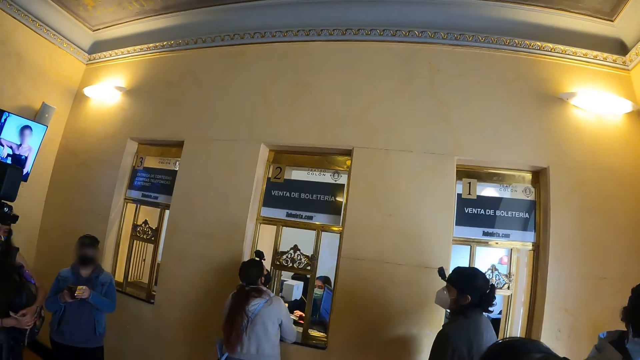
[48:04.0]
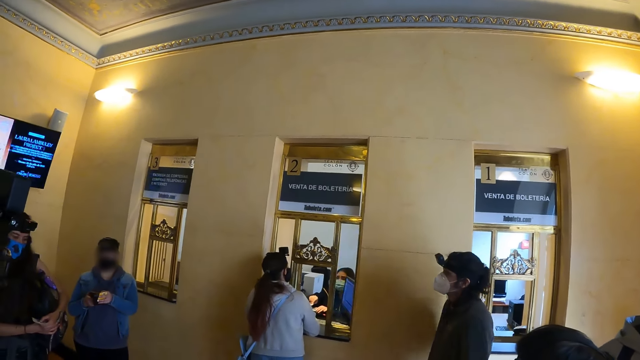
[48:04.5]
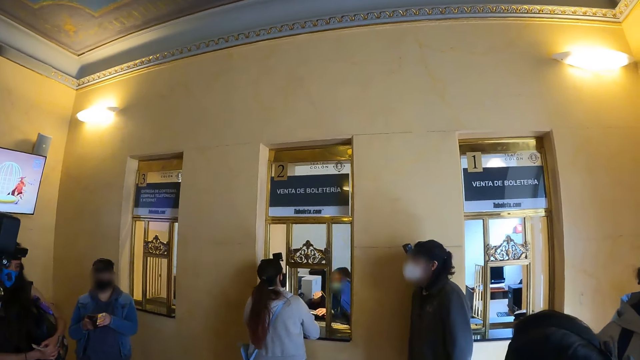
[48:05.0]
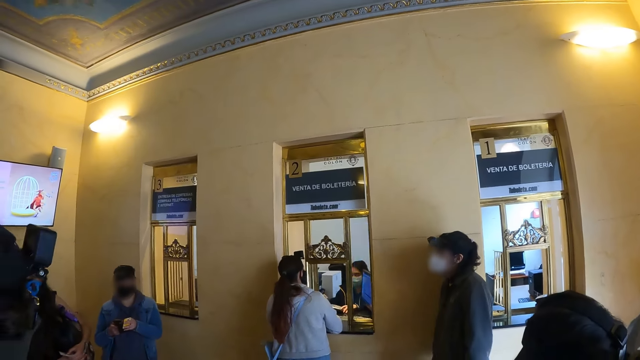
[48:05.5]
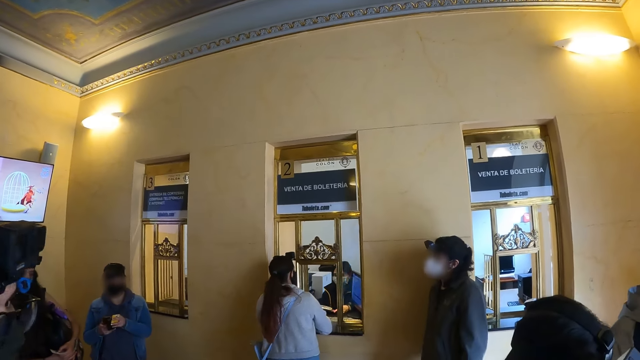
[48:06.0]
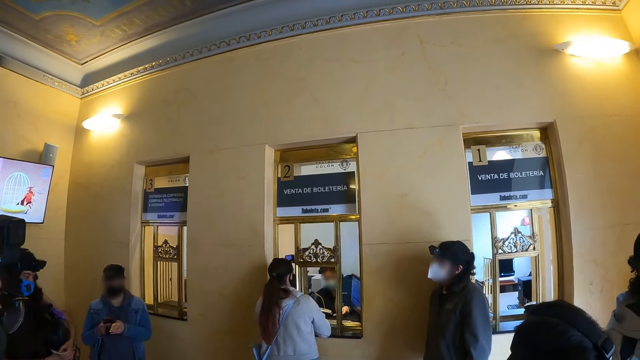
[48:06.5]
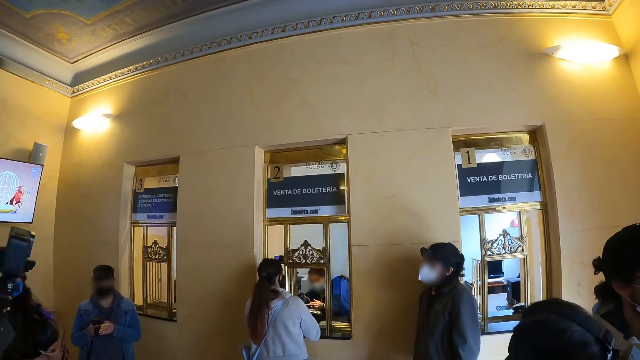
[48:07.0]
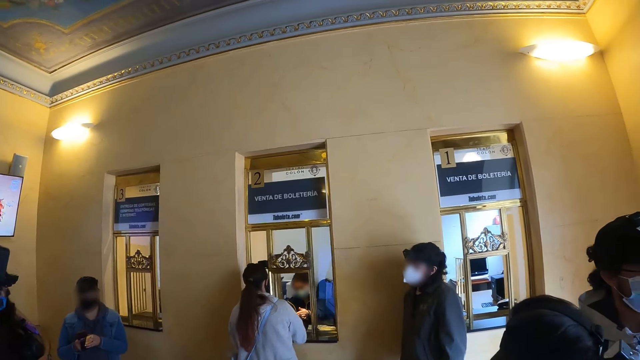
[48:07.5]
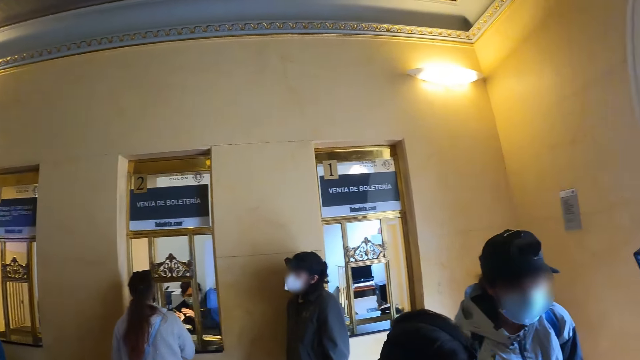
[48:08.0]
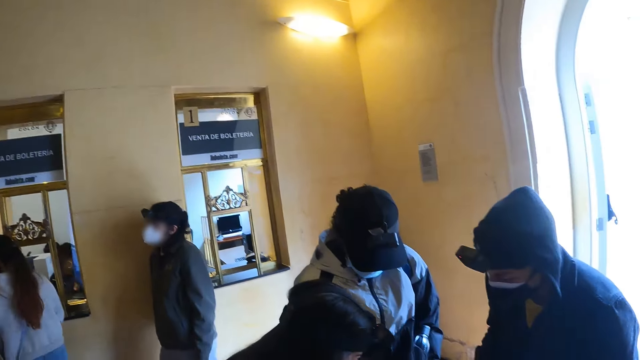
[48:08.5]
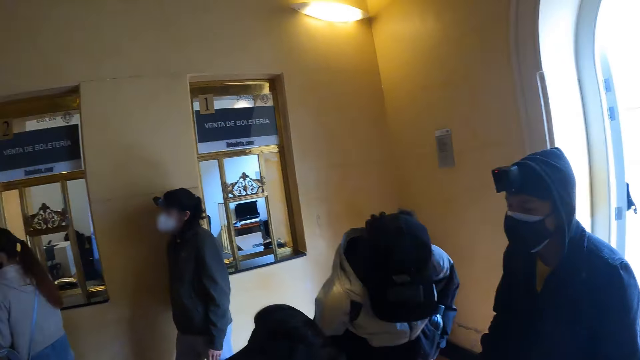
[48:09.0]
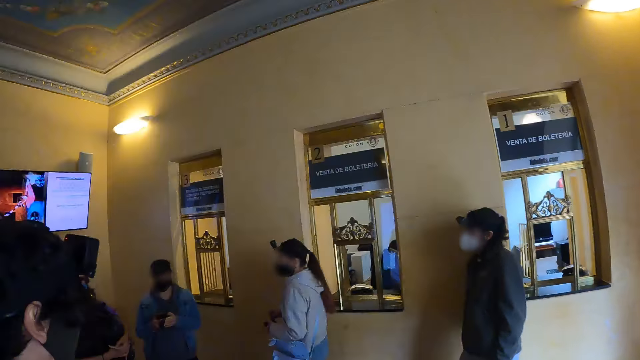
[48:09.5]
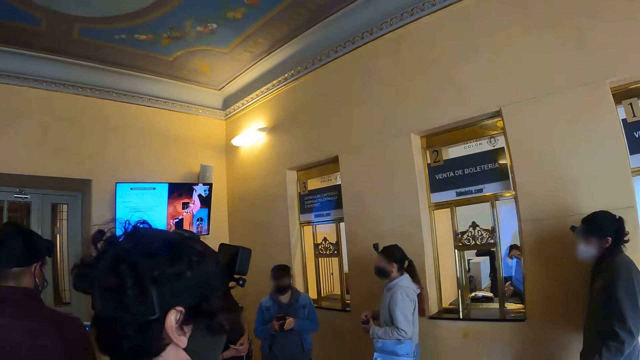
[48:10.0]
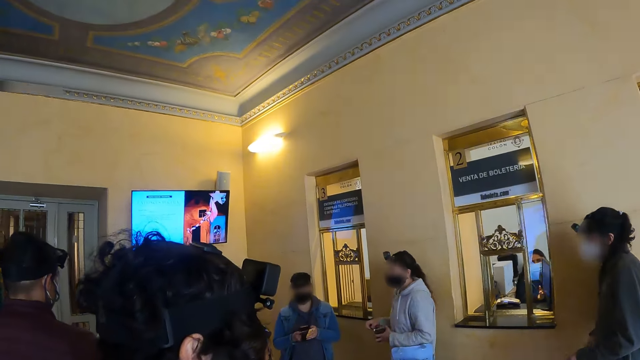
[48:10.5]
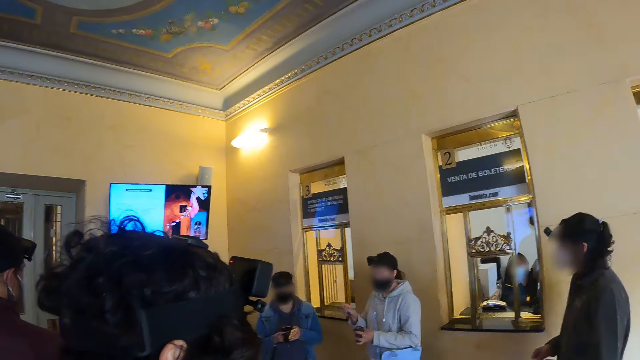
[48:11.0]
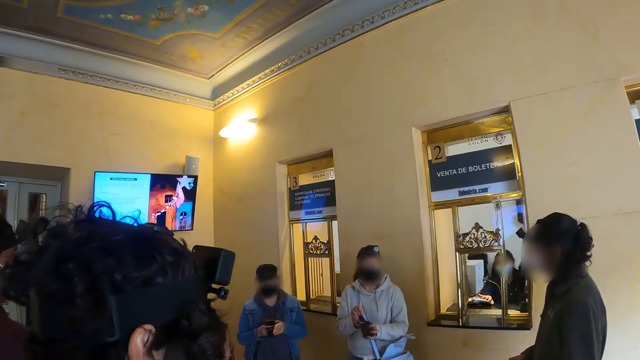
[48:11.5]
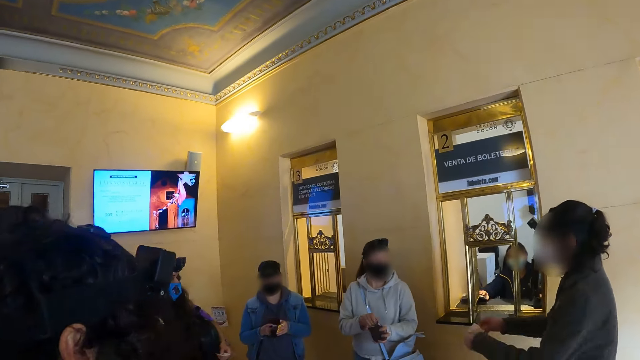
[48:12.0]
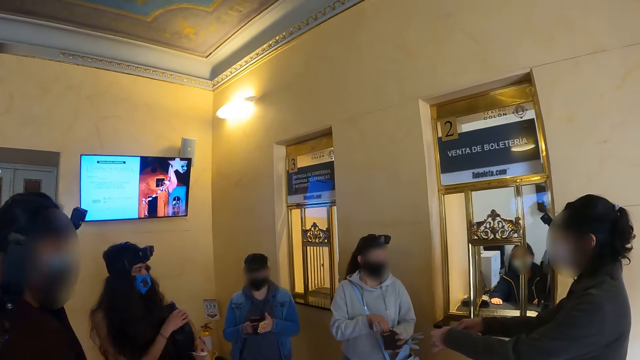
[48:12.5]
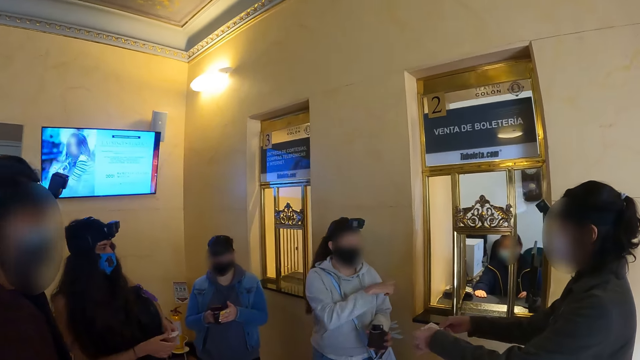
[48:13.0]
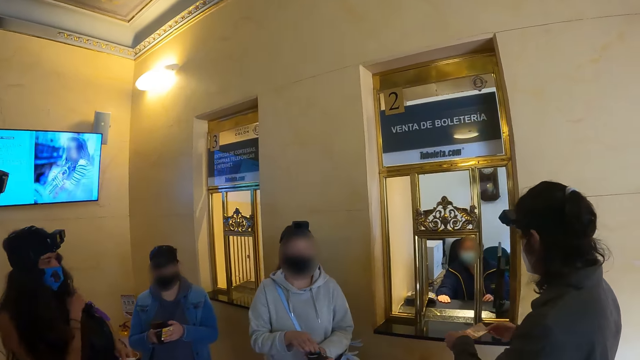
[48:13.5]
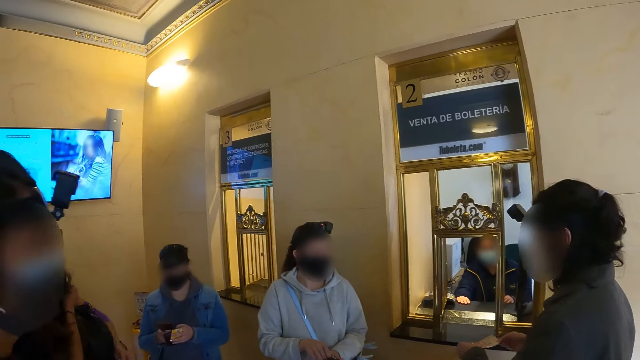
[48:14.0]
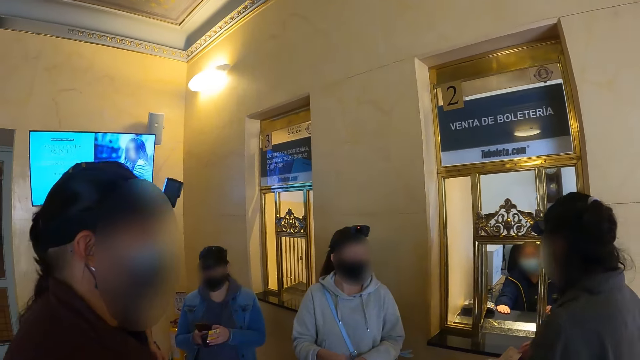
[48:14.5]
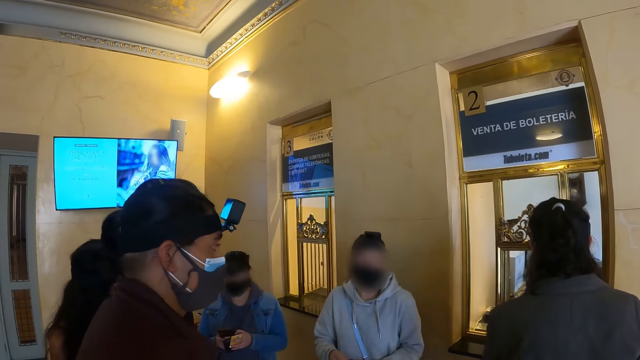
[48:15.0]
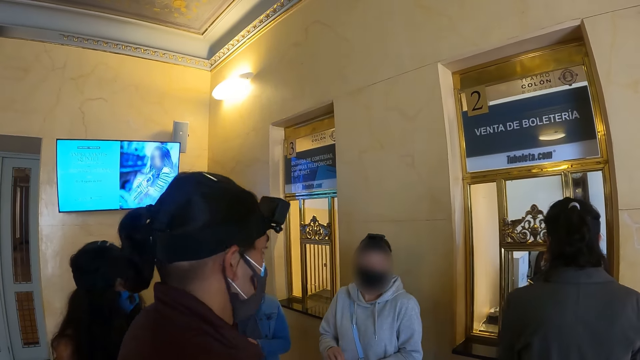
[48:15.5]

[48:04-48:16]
The camera wearer looks at persons in the building. They look around the building.

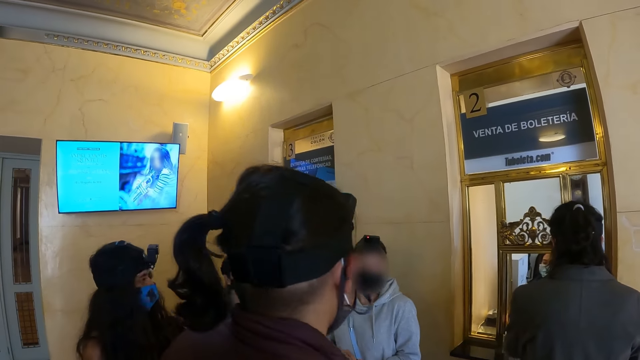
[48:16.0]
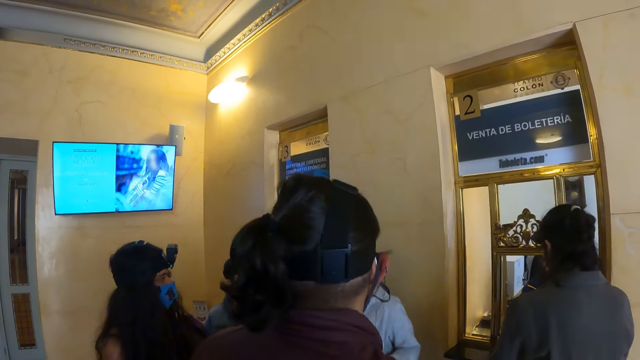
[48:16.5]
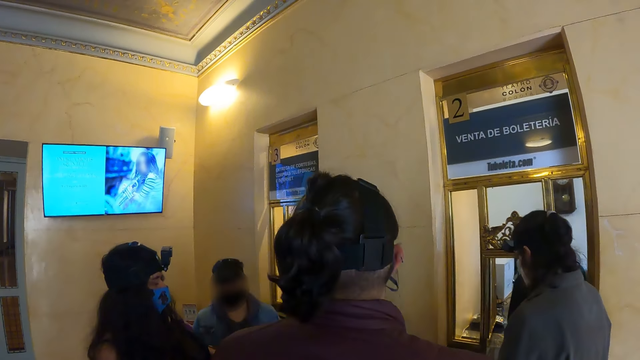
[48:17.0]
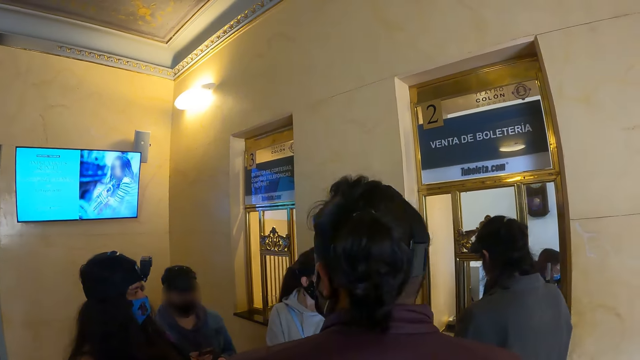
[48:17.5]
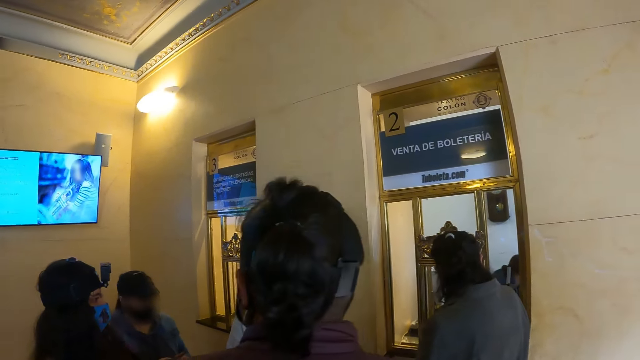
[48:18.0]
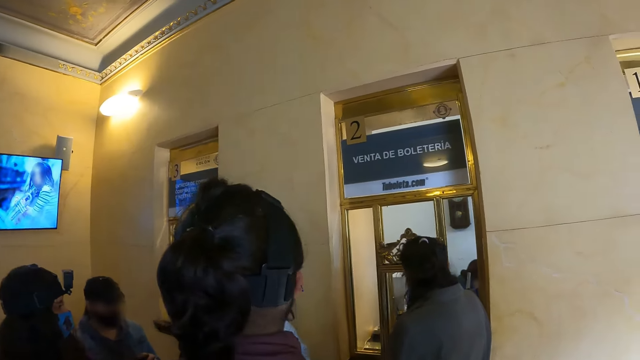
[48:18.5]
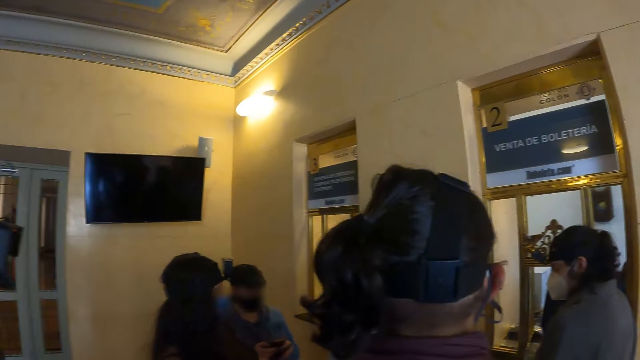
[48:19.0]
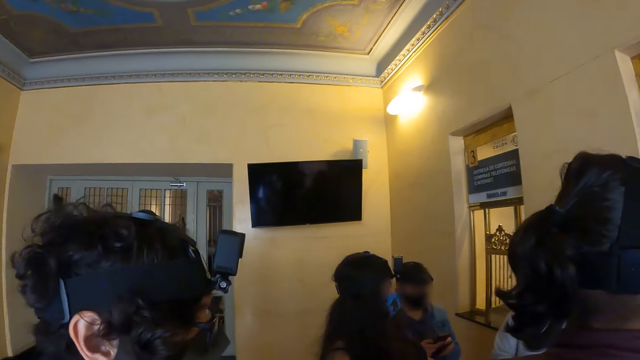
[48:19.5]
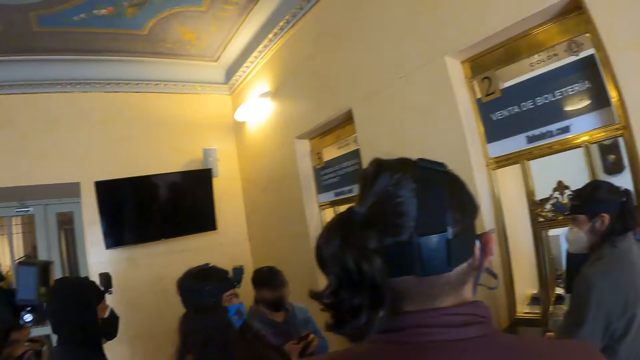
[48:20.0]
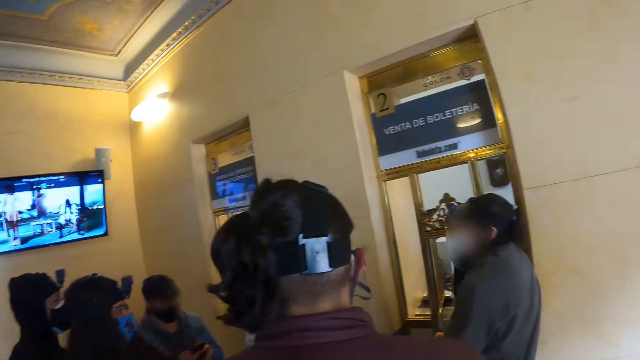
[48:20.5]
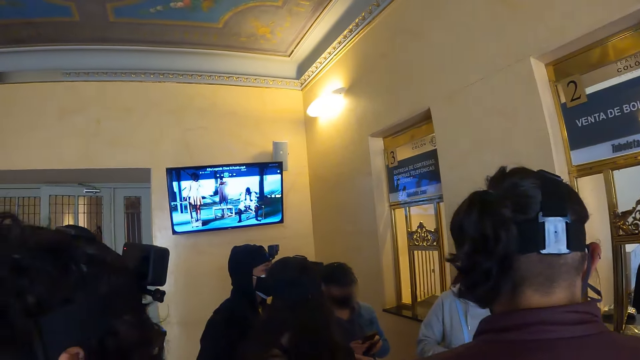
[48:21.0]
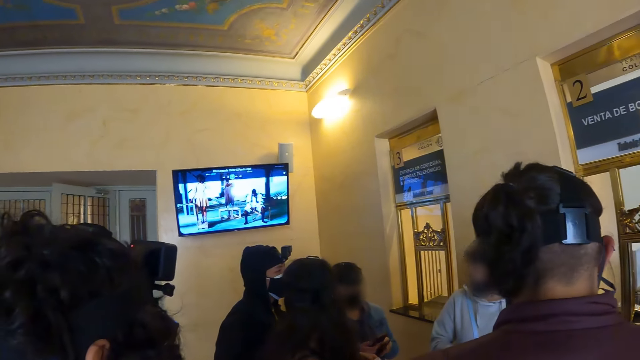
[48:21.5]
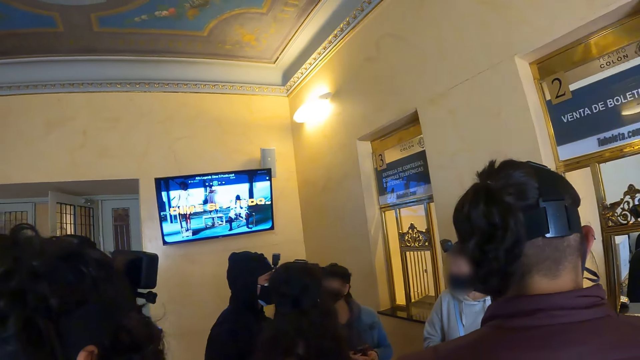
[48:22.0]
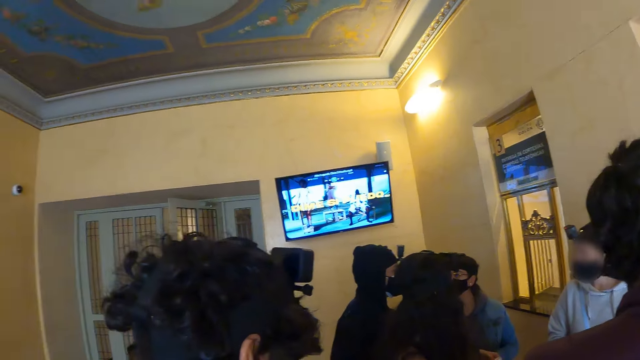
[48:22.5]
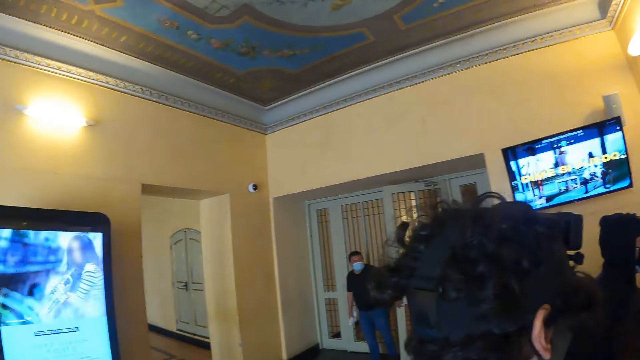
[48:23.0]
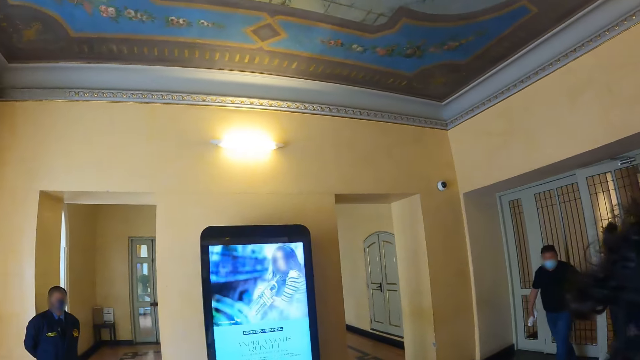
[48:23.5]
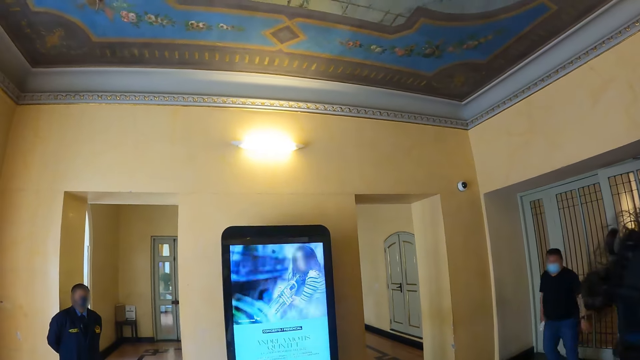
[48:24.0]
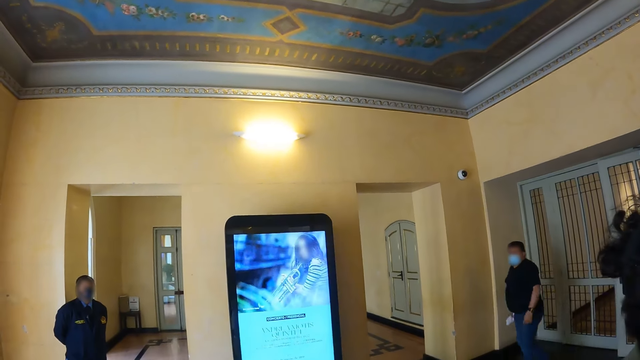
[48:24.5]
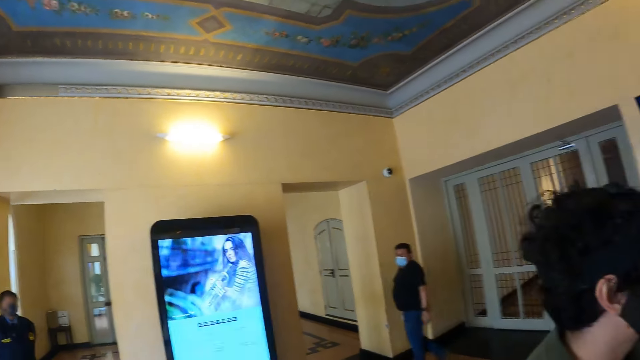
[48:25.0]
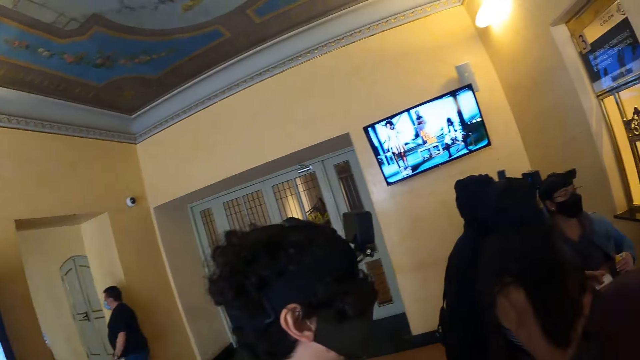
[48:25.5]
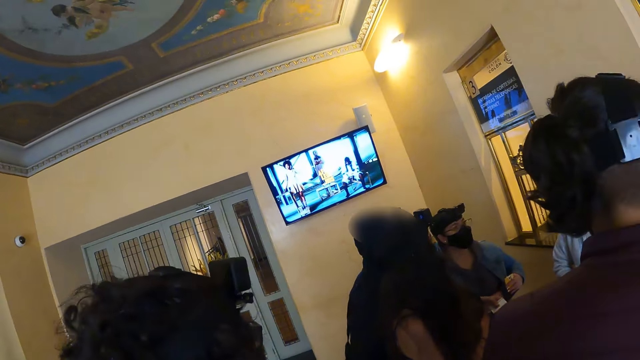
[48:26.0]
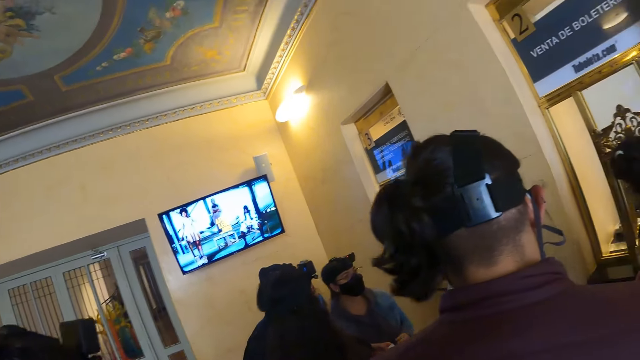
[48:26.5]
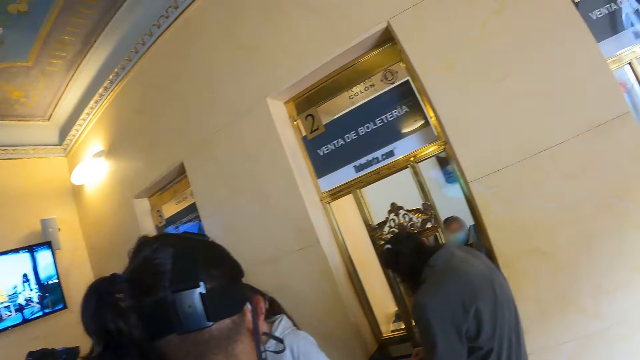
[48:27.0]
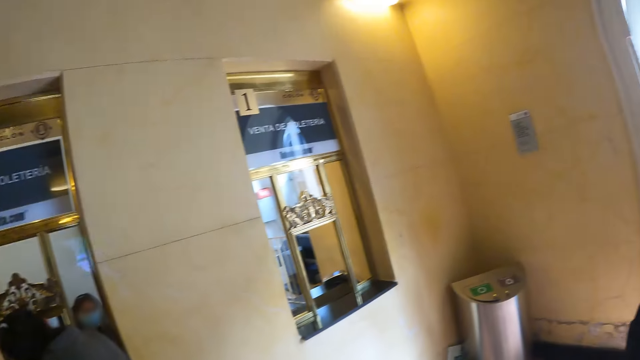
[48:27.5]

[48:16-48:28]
The camera wearer looks at persons in the building. They look around the building. They look at the digital signage advertisement display. They look around the building. They look at persons in the building.
